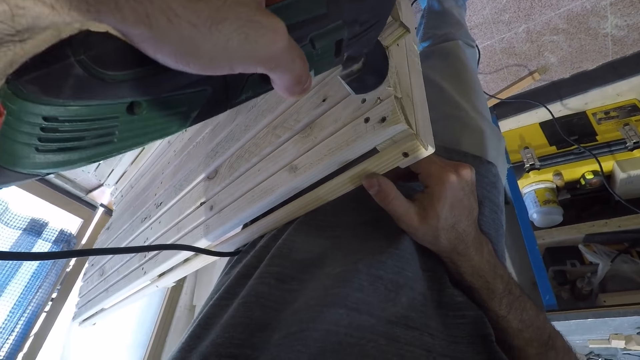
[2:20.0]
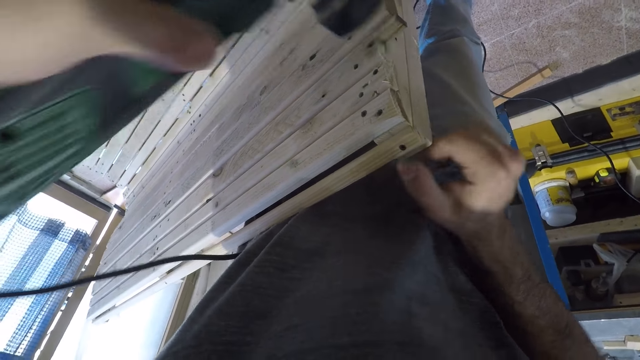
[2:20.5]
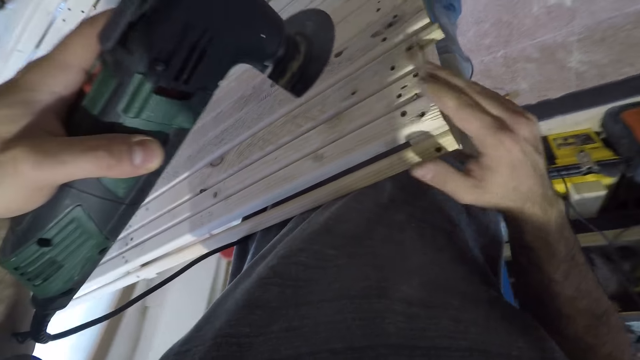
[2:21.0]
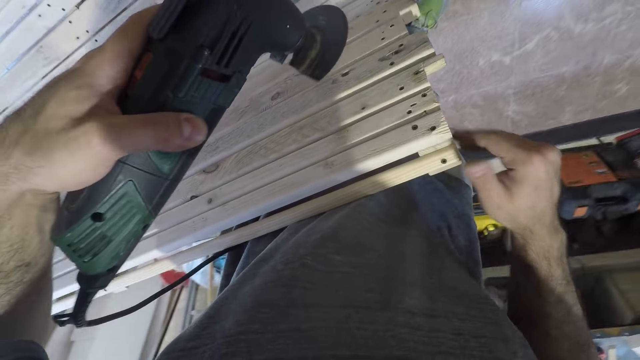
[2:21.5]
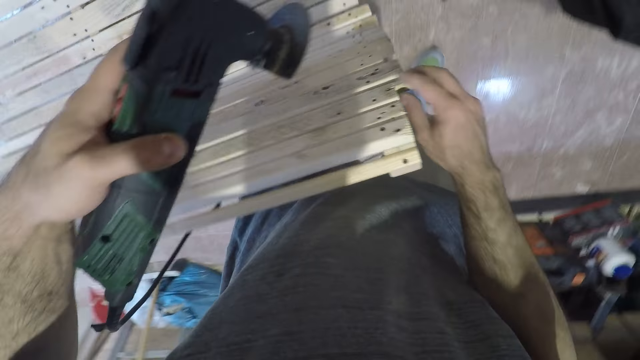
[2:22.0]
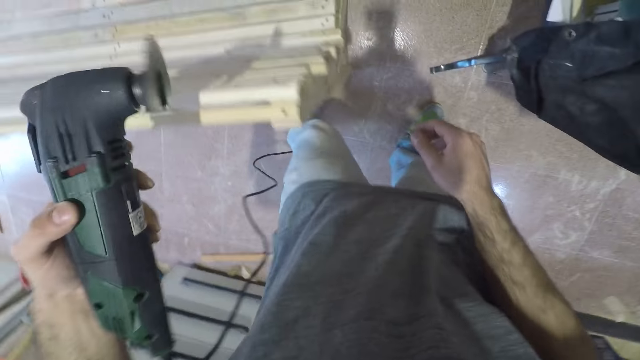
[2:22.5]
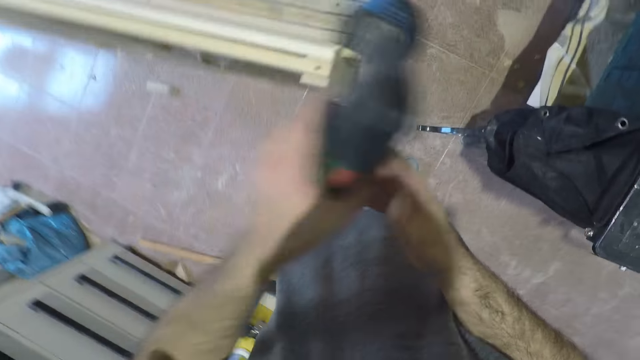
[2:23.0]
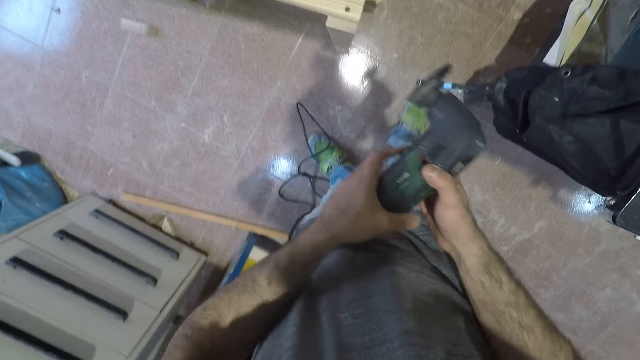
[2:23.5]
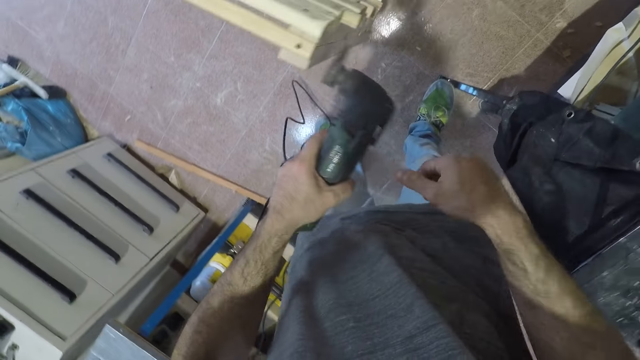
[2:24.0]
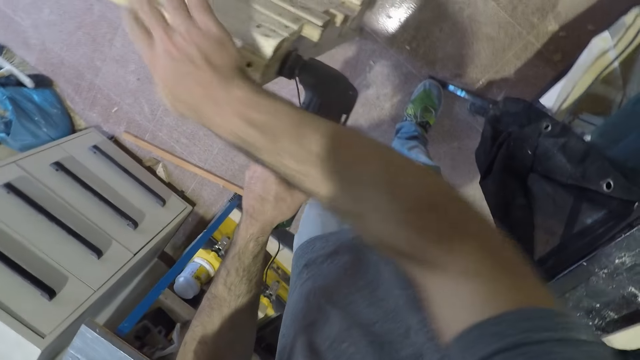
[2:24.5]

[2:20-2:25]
The camera wearer stops cutting. He dusts off the edge with his right hand. He lifts the random orbital sander off the bench and clears the bench with his fingers. He places his right hand on the woodcutter. He holds the random orbital sander with both hands. He sands the bench with the random orbital sander. He continues cutting the right edge of the seat. He places his right hand on the park seat.

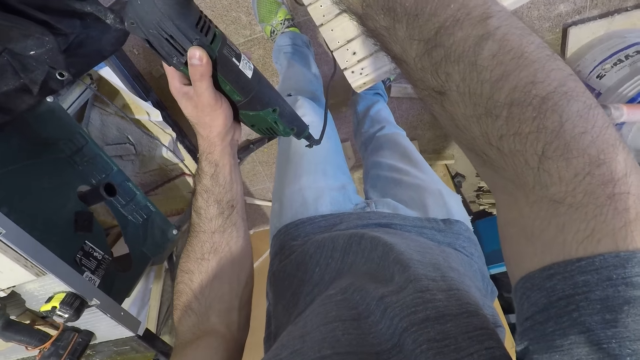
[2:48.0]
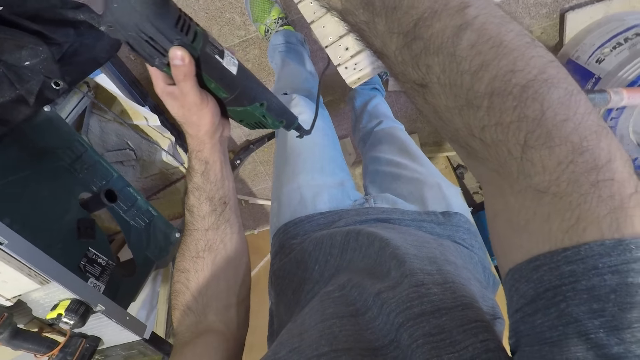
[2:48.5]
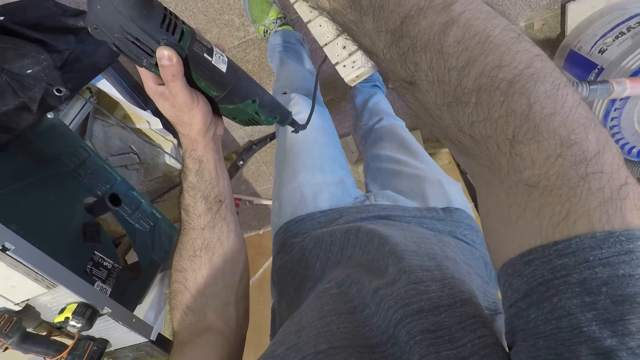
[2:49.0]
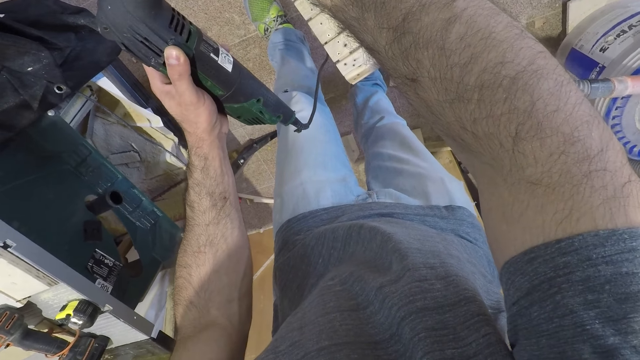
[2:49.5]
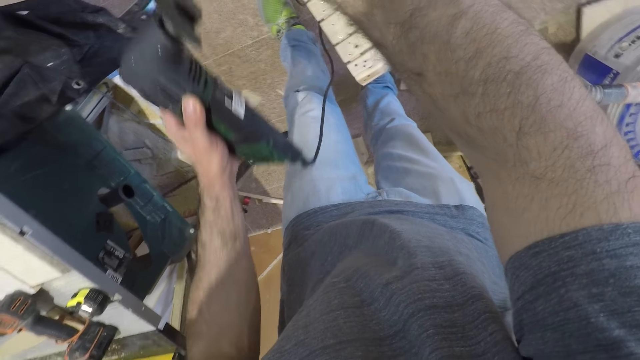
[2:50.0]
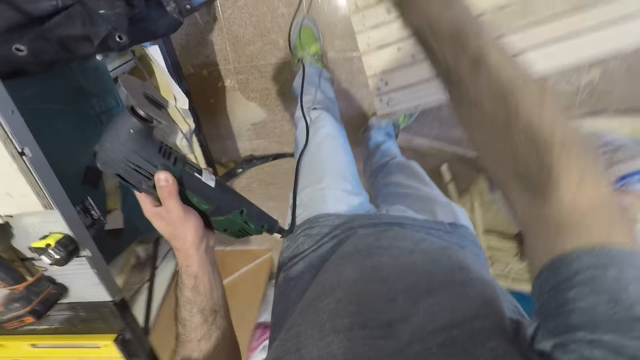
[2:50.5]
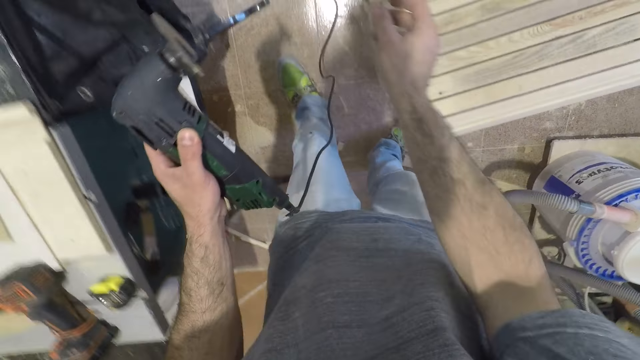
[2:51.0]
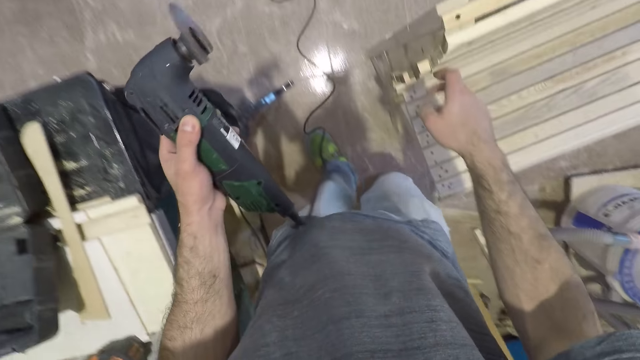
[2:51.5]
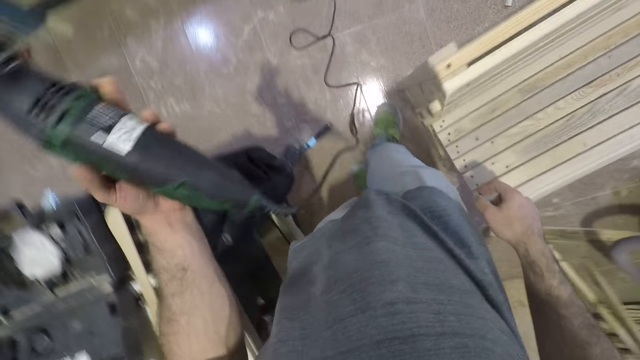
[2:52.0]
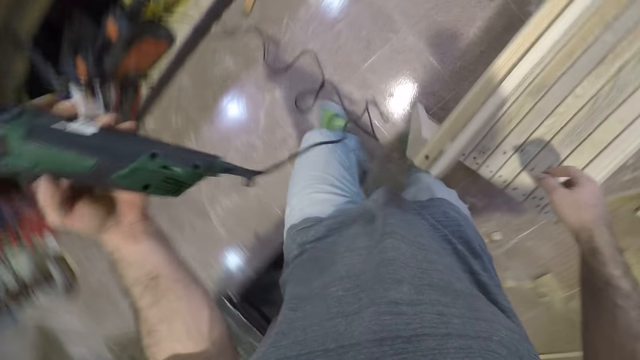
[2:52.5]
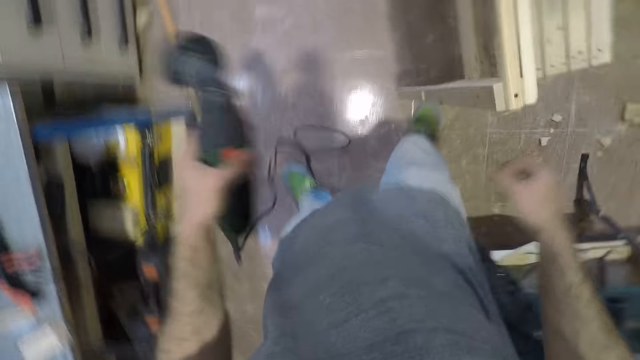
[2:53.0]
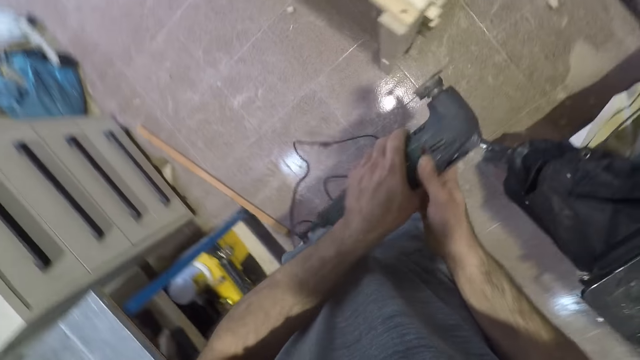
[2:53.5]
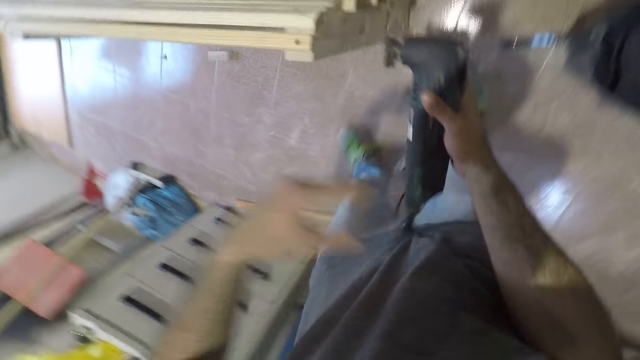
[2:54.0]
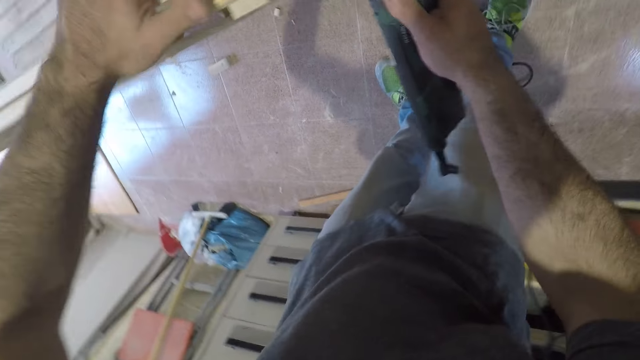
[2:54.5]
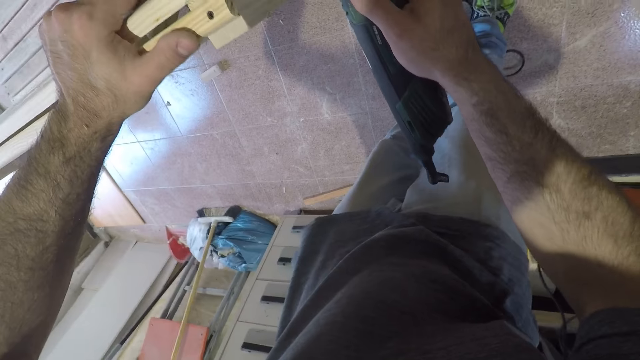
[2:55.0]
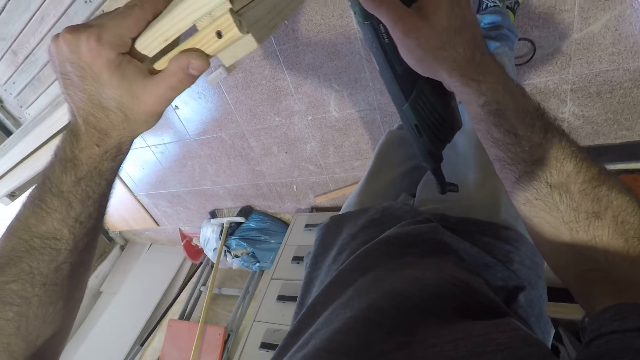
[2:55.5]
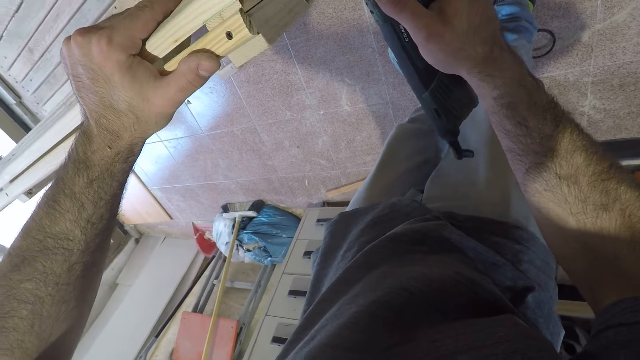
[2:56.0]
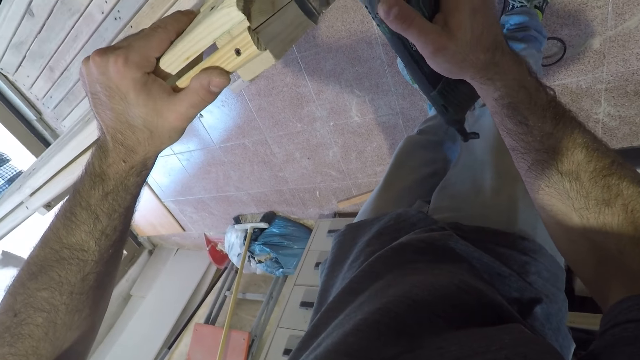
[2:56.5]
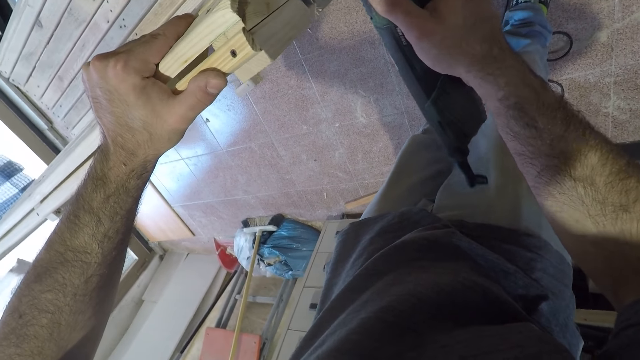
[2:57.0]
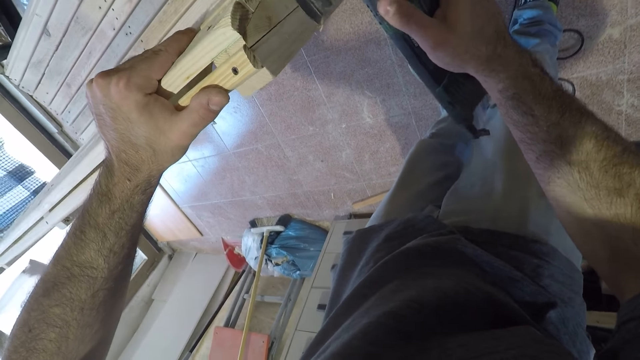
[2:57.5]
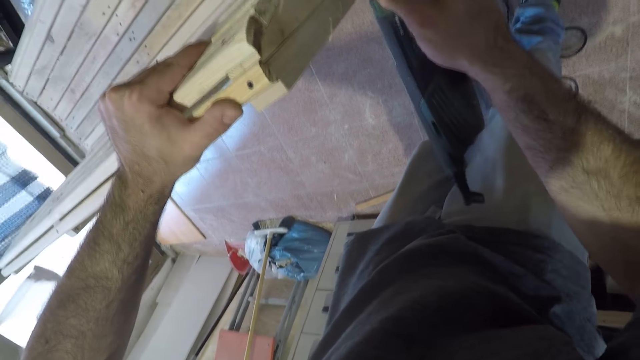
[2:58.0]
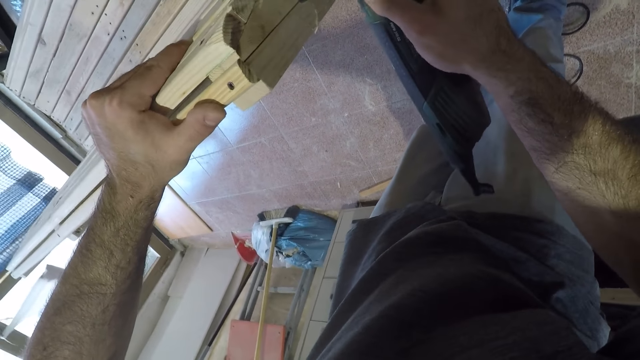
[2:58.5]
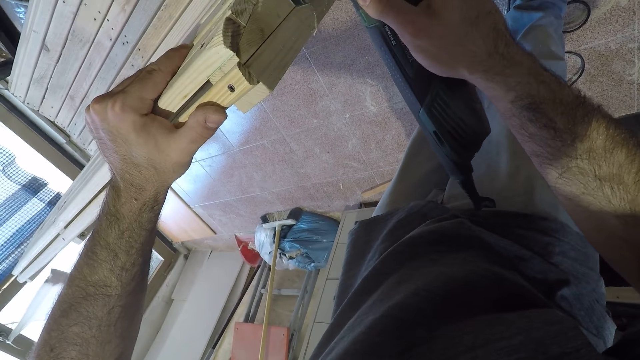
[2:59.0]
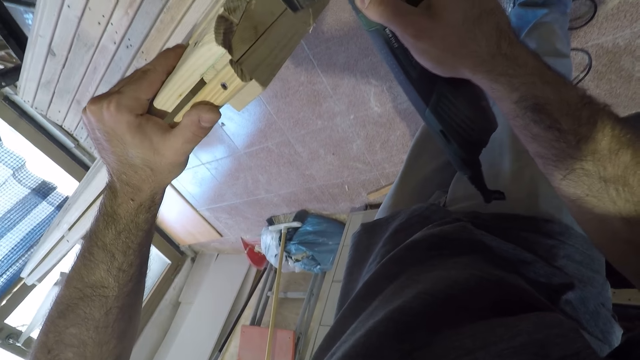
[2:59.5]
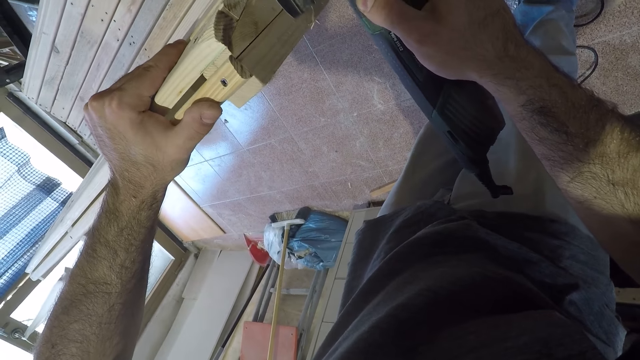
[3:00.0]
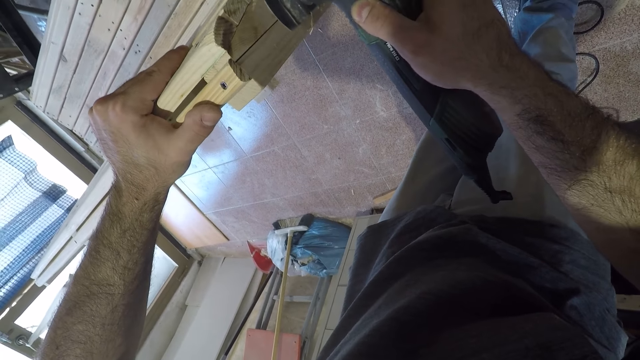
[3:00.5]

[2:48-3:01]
The camera wearer stops cutting. He lifts the random orbital sander off the bench. He moves back to the end of the park seat. He removes his right hand from the seat. He walks beside the bench. He passes the woodcutter to his right hand. He holds the random orbital sander with both hands. He places his left hand on the seat. He continues cutting the right edge of the park seat. He holds the bench. He sands the bench with the random orbital sander.

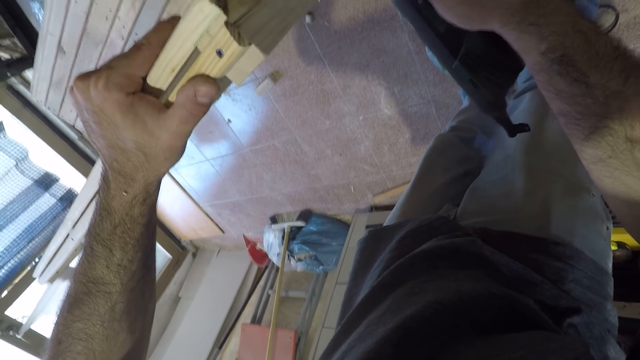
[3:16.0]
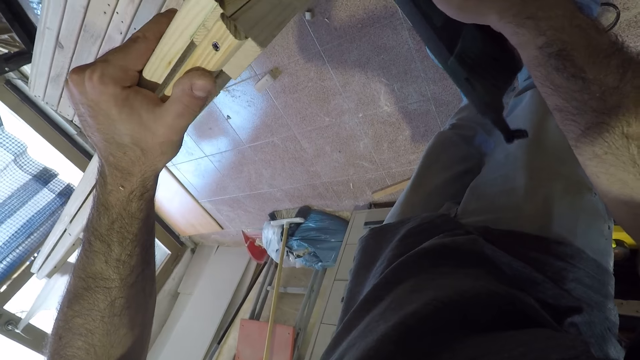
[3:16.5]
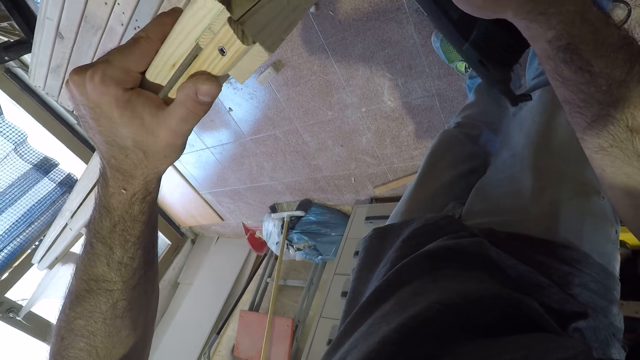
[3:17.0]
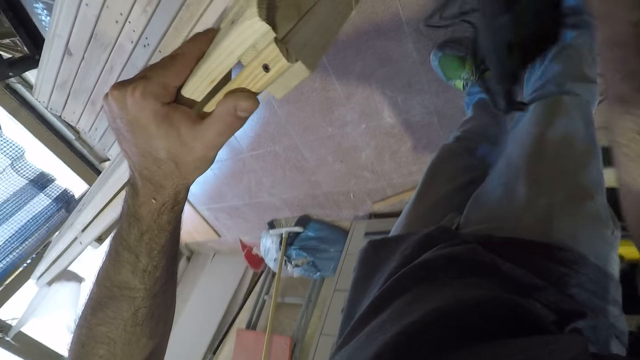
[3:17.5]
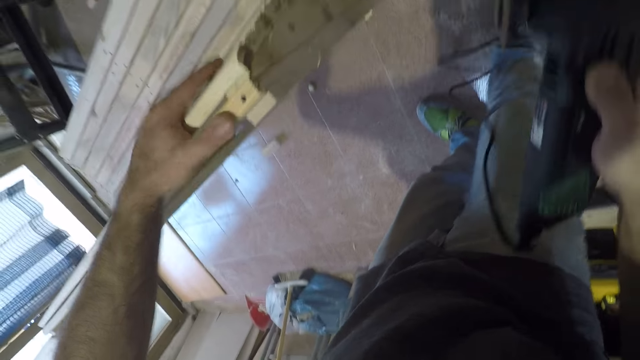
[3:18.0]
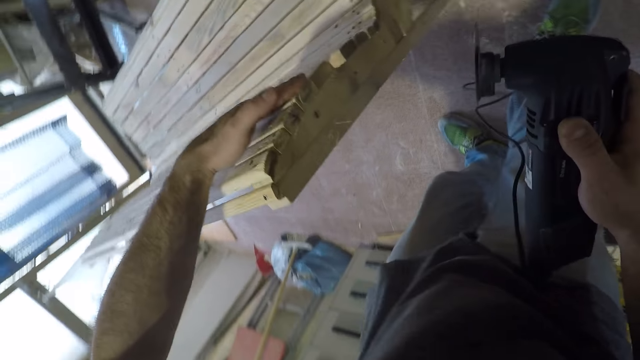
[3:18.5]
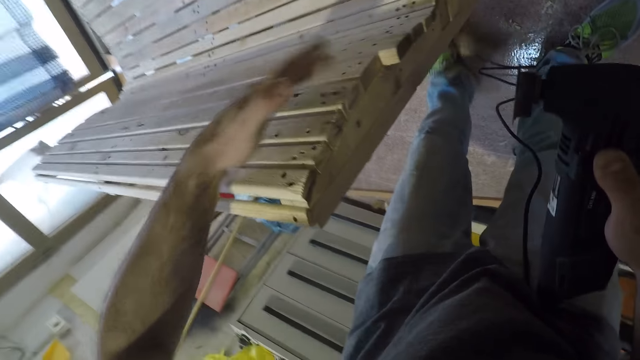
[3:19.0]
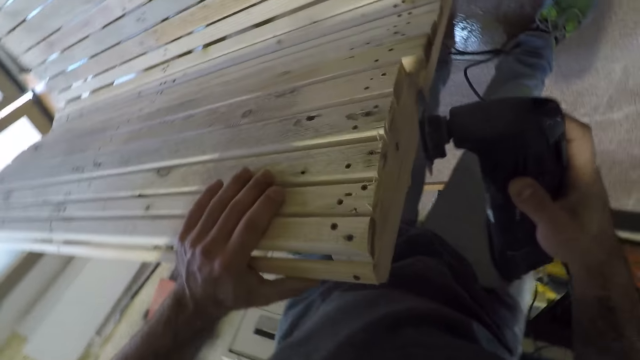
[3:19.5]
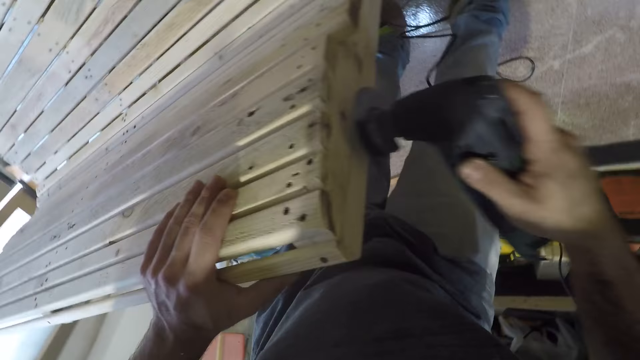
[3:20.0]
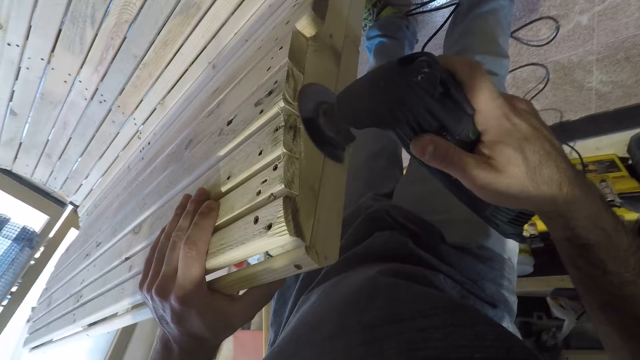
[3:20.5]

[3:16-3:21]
The camera wearer lifts the random orbital sander off the bench. They stop cutting. They hold the bench. They continue cutting the right edge of the park seat. They sand the bench with the random orbital sander.
